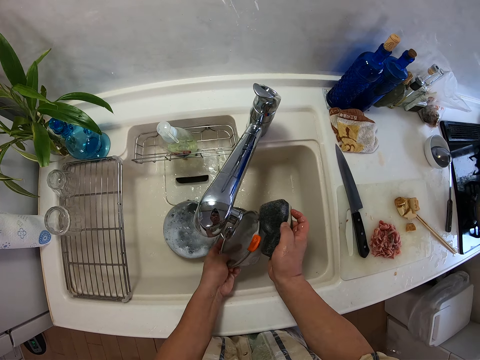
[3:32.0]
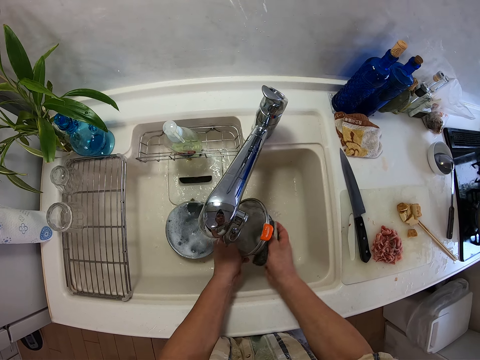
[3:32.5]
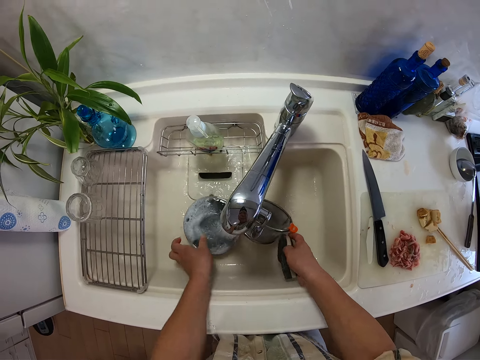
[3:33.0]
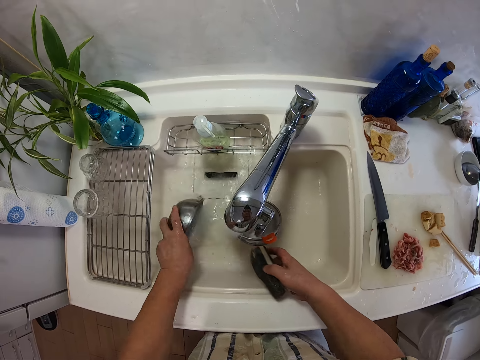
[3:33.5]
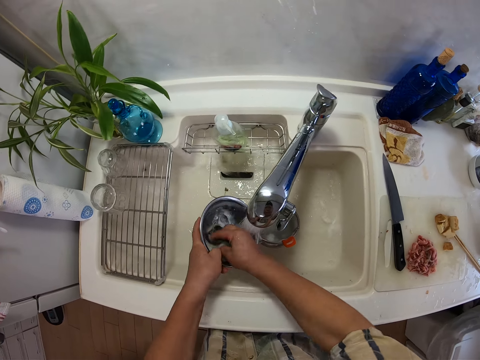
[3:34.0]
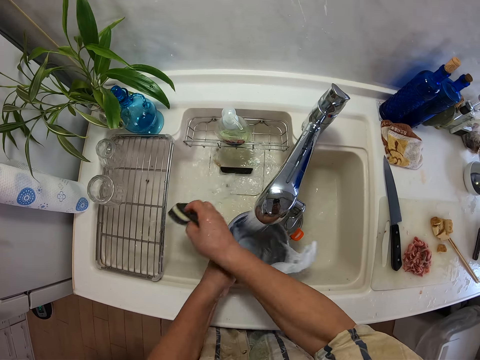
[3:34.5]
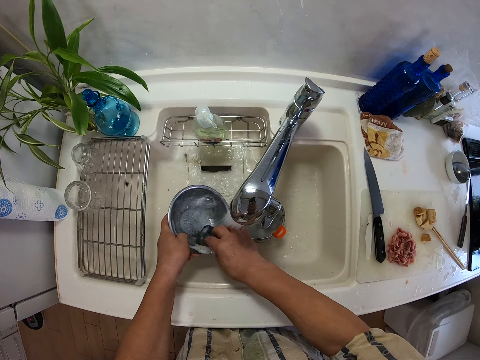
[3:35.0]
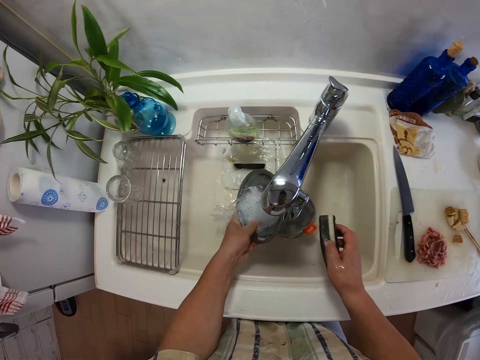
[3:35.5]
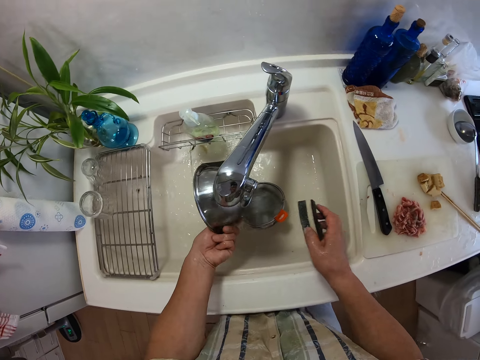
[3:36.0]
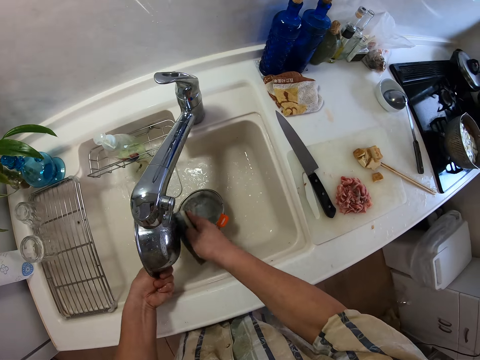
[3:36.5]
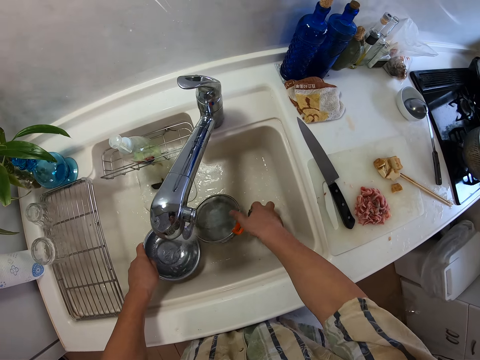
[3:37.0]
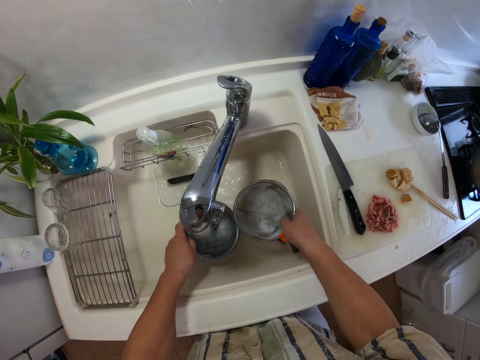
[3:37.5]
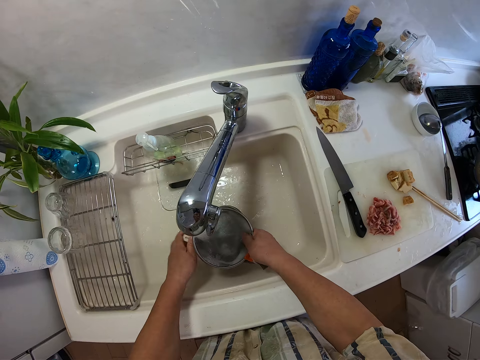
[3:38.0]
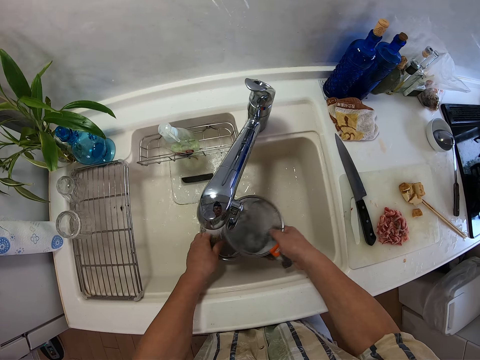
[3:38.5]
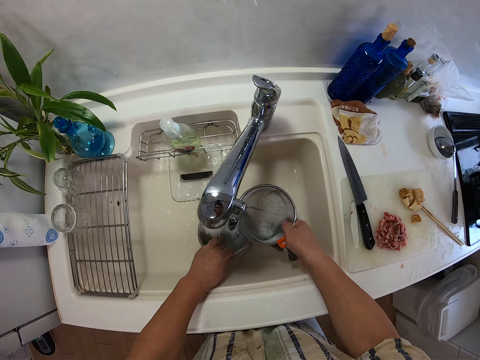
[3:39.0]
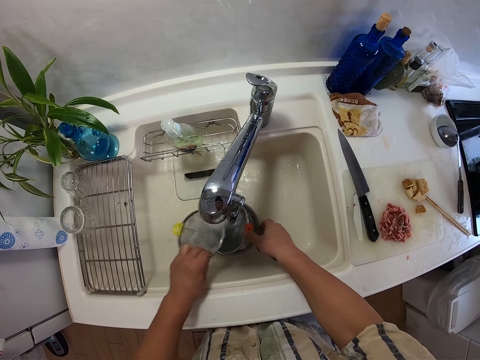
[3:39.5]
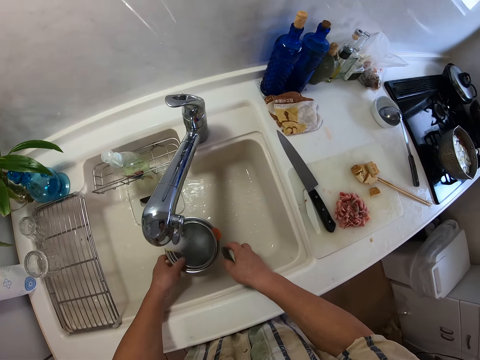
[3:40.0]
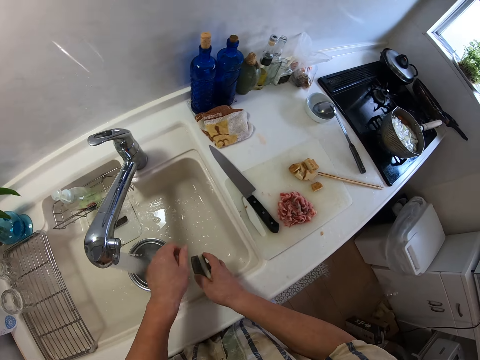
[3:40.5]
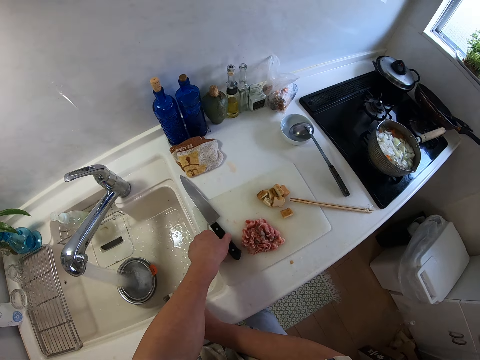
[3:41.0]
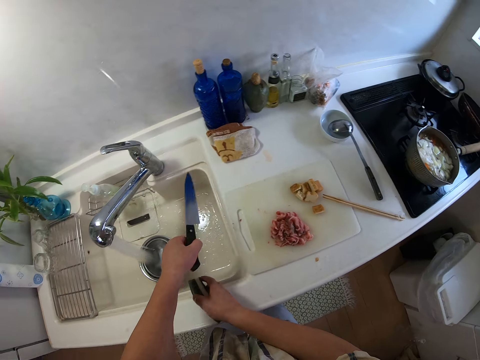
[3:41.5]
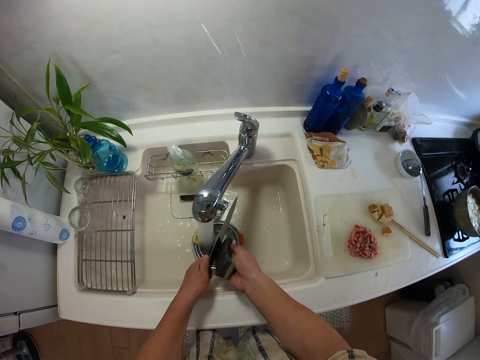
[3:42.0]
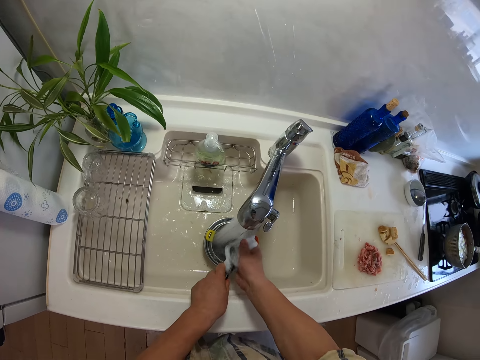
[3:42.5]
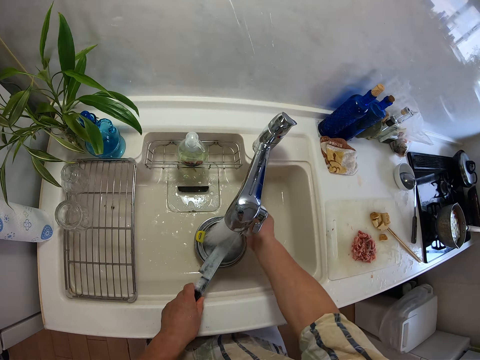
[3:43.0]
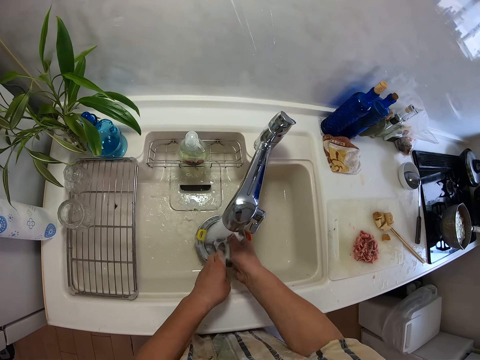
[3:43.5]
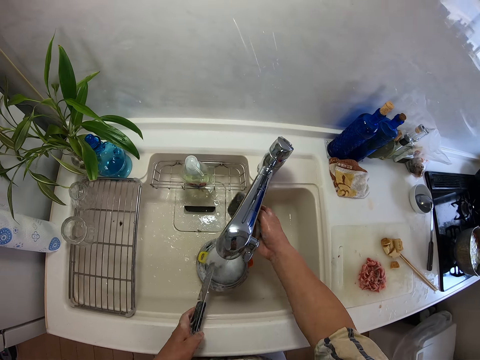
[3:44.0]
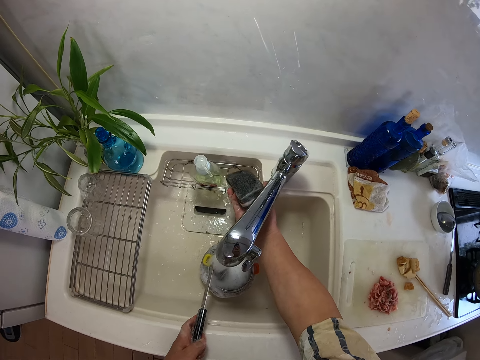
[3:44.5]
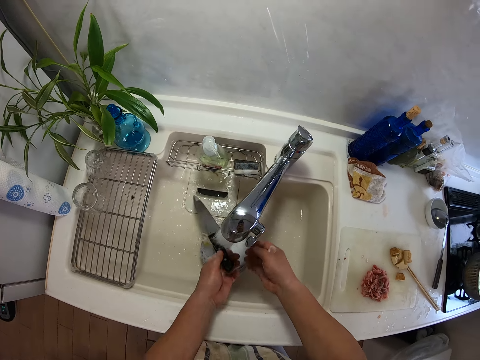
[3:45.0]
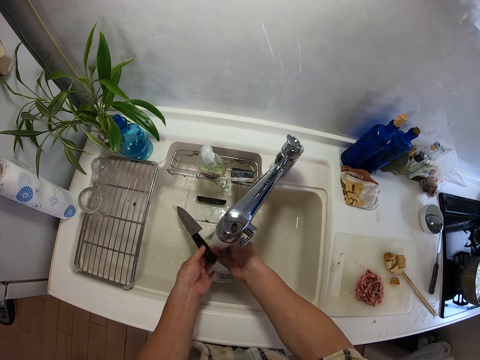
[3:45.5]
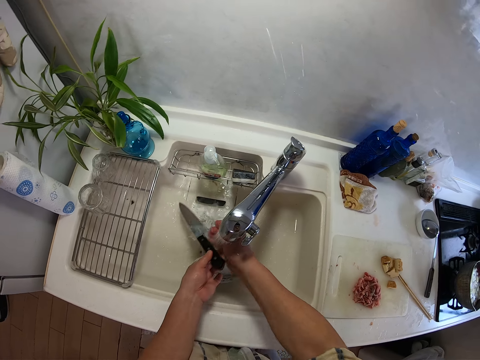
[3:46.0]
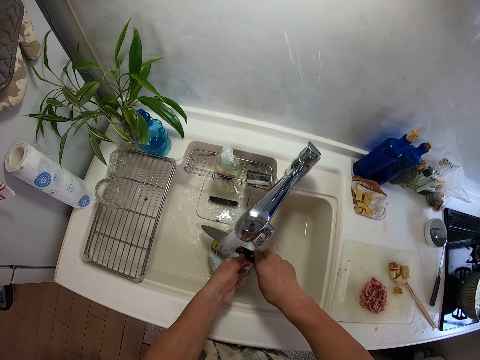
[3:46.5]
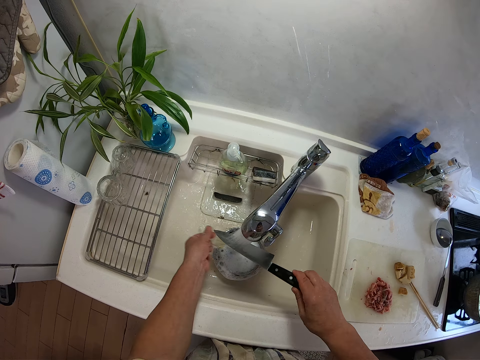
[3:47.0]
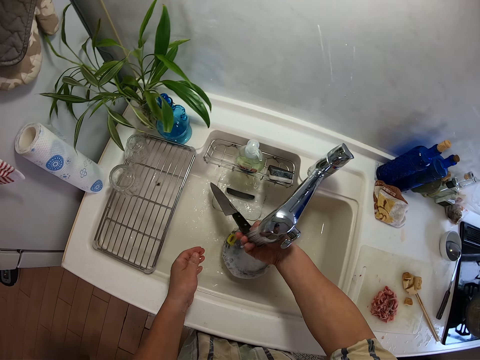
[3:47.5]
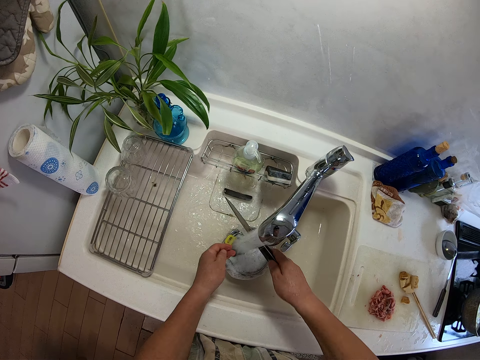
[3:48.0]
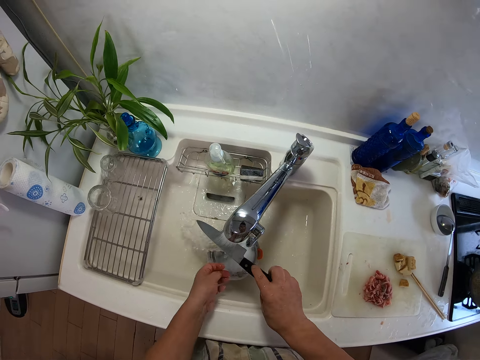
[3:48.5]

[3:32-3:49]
The camera wearer washes the aluminum bowl. He arranges the sieve and the bowl in the sink with his hands. He picks the mesh bowls and puts them together. He picks up a knife on the chopping board with his left hand. He washes the knife in the sink with the sponge in his right hand. He puts the sponge in the sponge drain with his right hand. He rinses the knife with his hands.

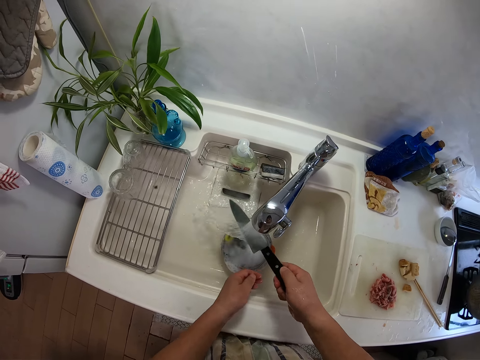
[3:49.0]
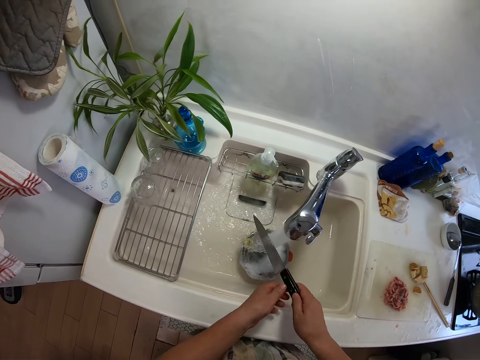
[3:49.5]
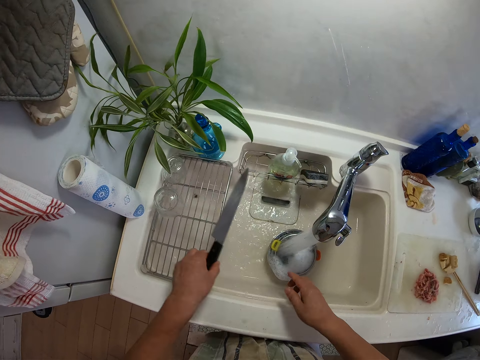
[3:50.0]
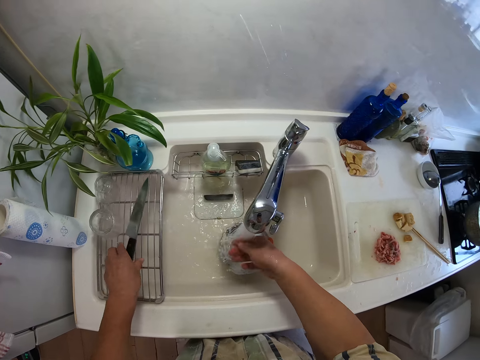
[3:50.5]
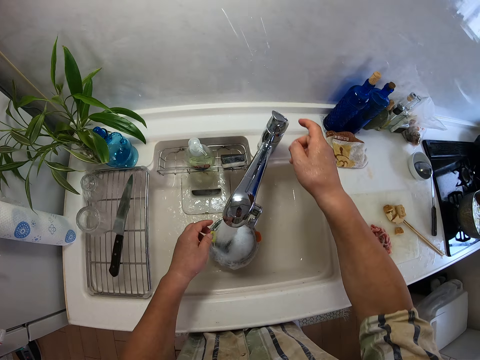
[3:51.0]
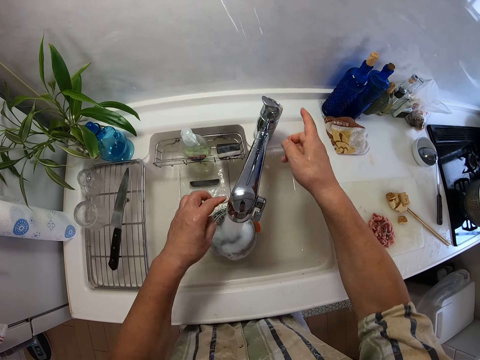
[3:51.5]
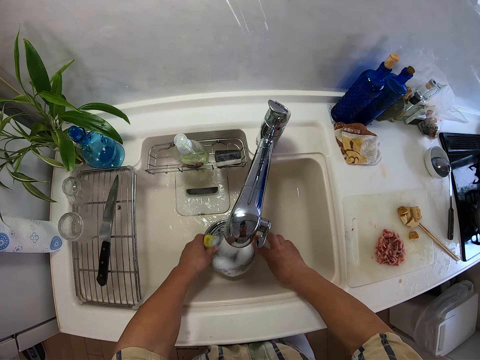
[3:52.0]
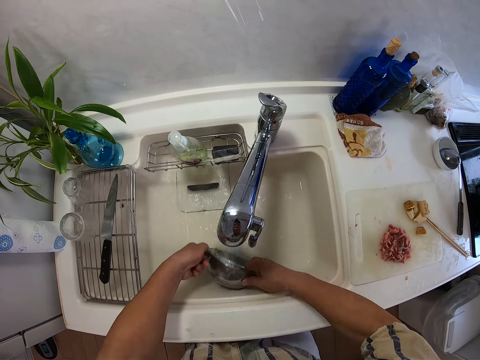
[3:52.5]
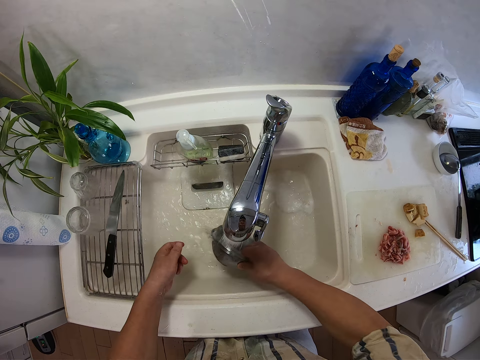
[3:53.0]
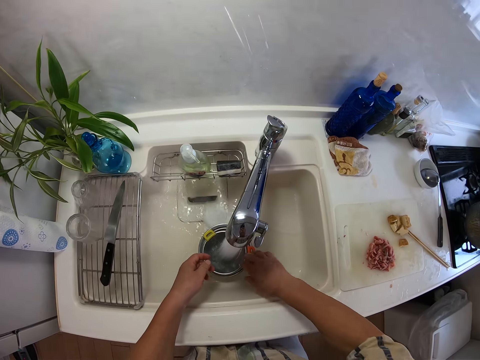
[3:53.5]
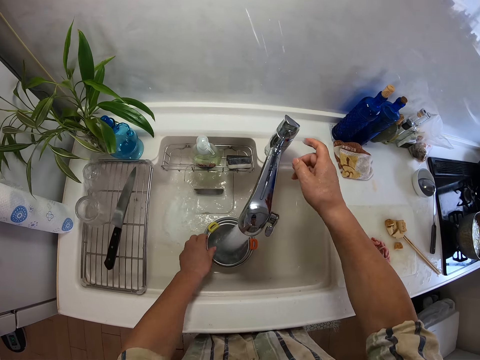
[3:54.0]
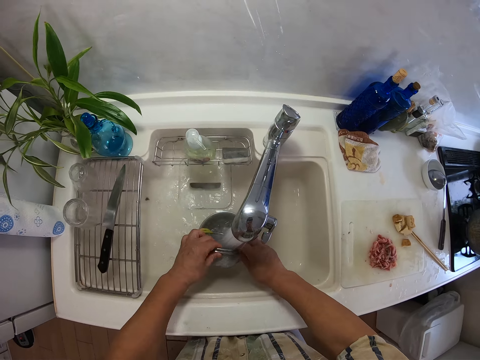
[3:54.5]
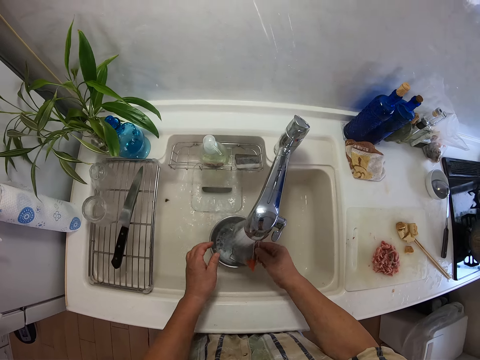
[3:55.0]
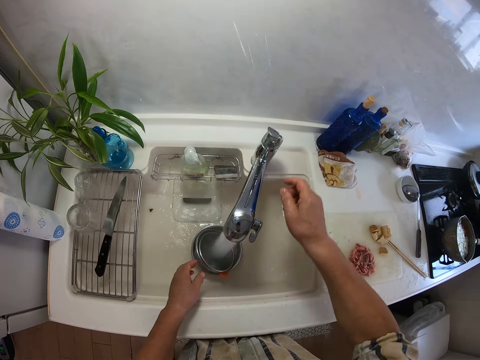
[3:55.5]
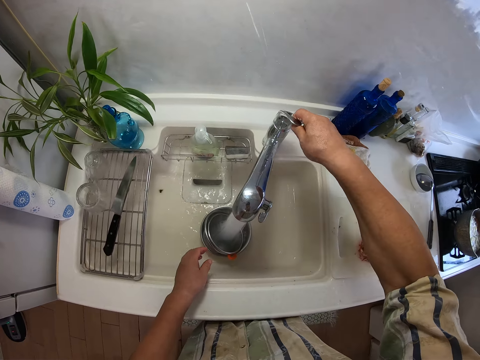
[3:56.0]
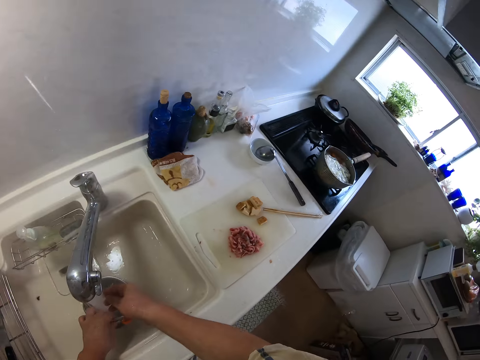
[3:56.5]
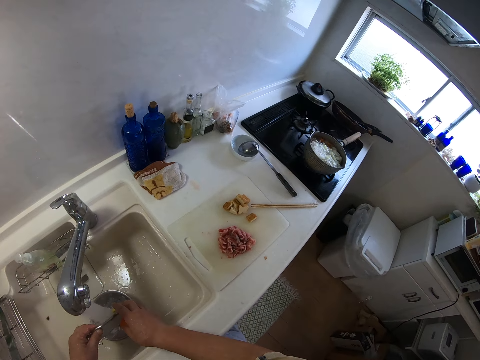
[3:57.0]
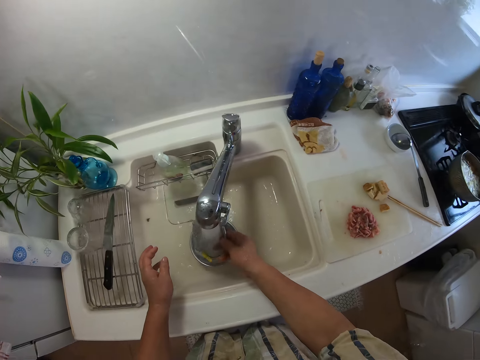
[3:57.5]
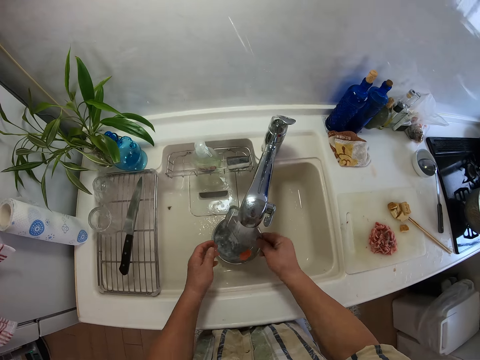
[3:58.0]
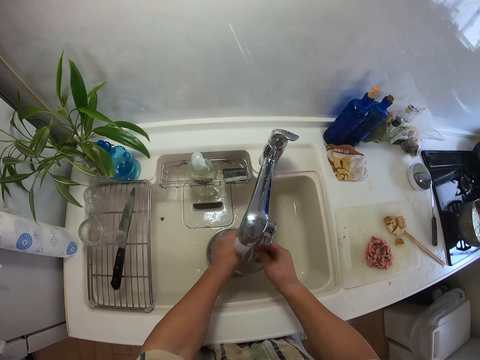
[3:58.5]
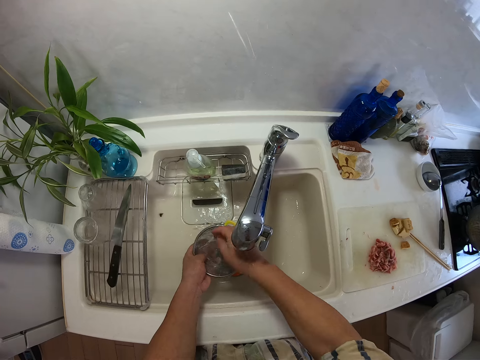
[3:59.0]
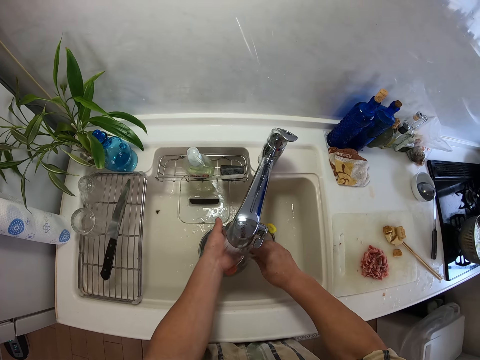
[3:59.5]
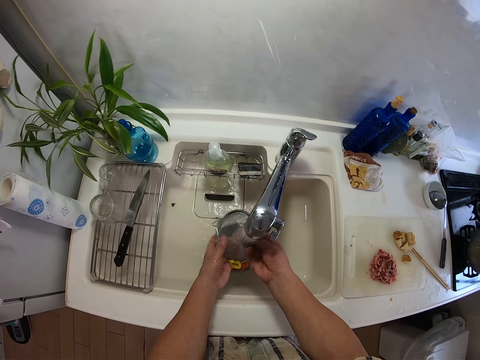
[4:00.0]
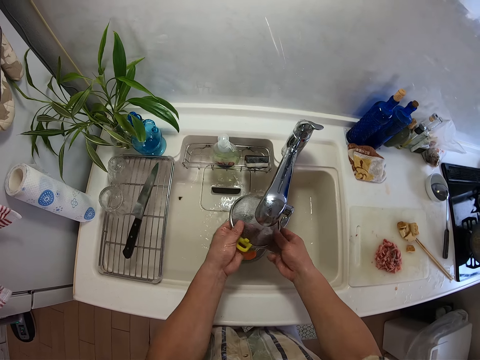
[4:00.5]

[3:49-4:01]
The camera wearer puts the knife on the rack with his left hand. He adjusts the tap with his hands. He rinses the sieves and the bowl in the sinks with his hands. He pours the water in the bowl. He adjusts the tap with his right hand. He rinses the sieves and the bowl in the sinks with his hands.
